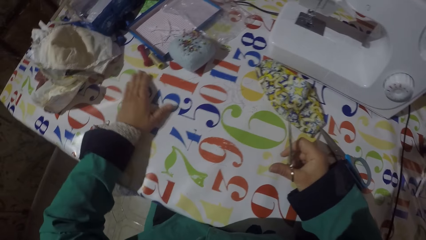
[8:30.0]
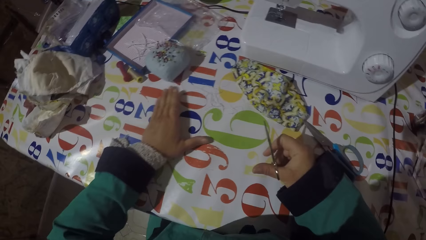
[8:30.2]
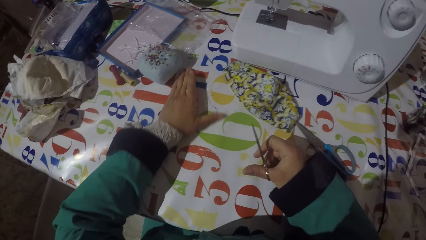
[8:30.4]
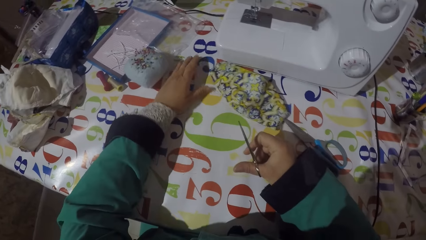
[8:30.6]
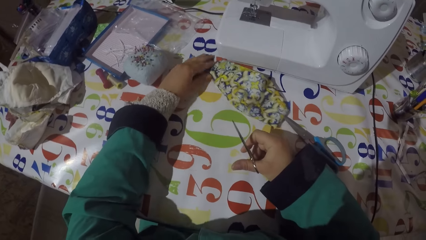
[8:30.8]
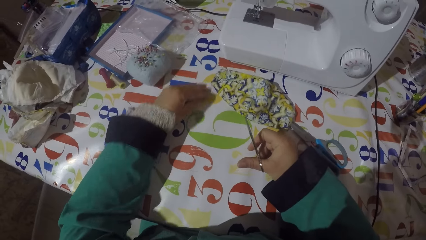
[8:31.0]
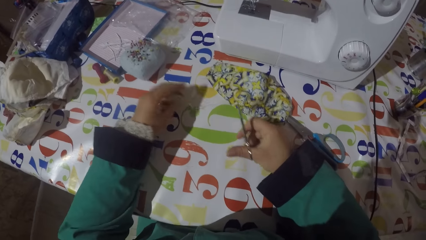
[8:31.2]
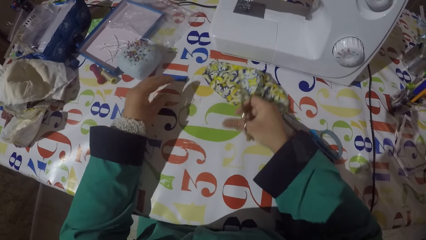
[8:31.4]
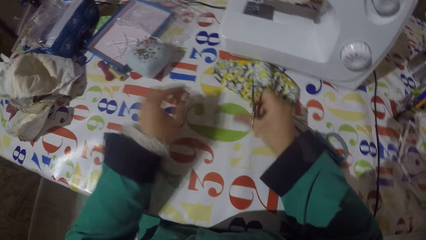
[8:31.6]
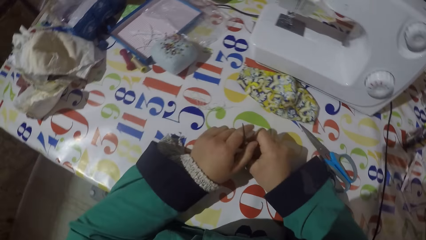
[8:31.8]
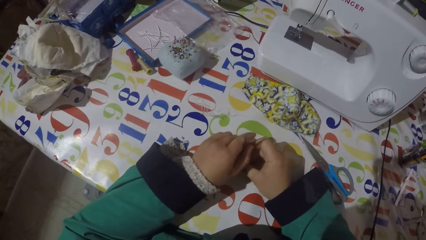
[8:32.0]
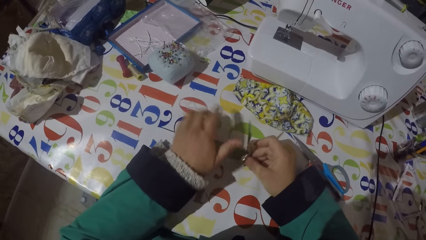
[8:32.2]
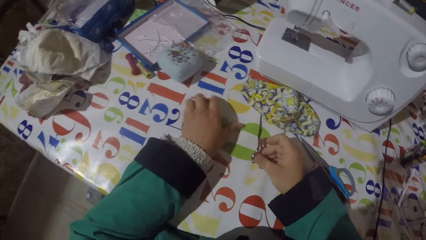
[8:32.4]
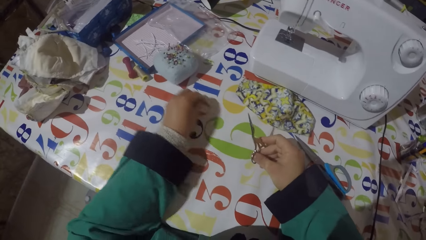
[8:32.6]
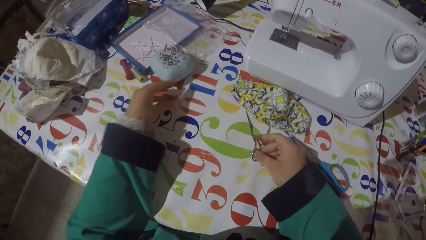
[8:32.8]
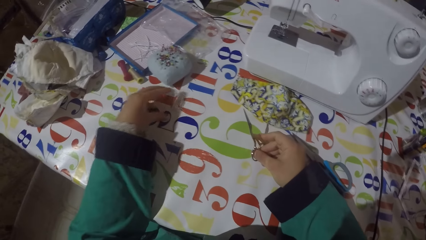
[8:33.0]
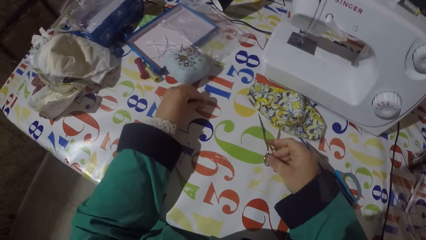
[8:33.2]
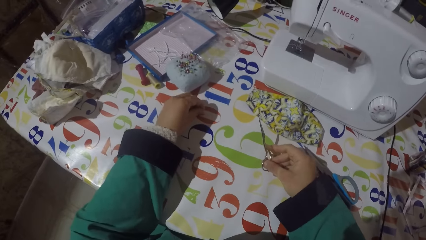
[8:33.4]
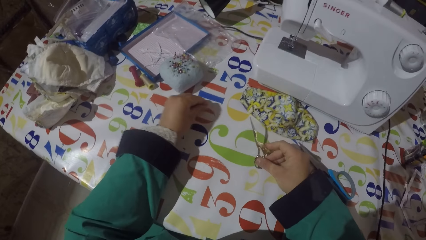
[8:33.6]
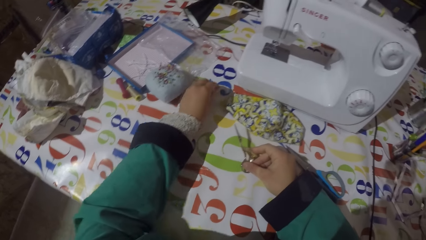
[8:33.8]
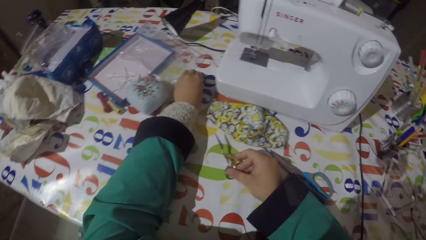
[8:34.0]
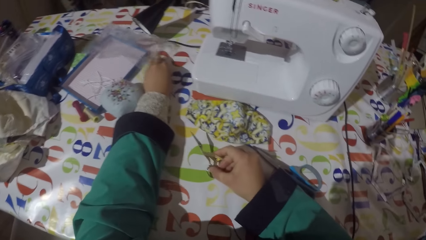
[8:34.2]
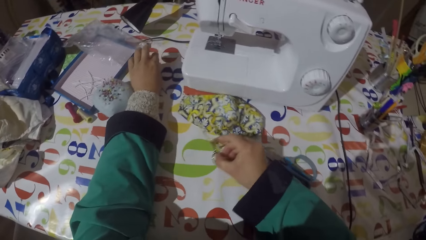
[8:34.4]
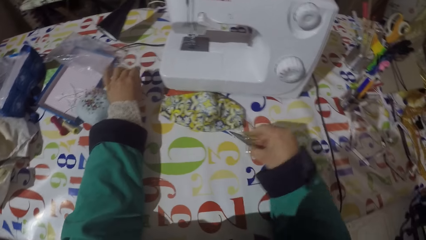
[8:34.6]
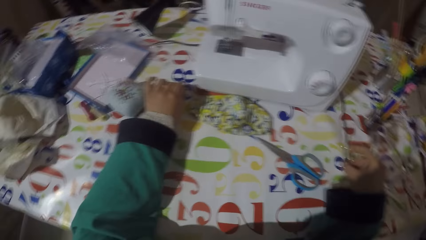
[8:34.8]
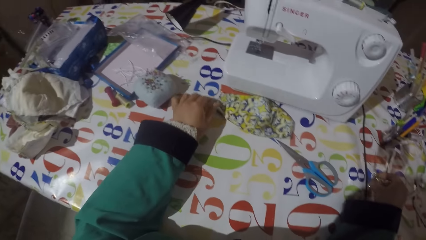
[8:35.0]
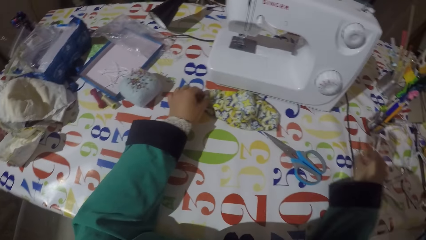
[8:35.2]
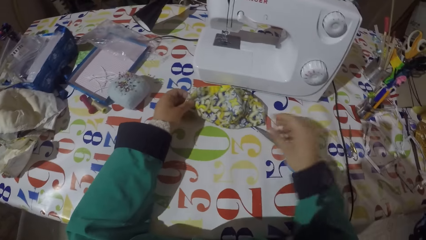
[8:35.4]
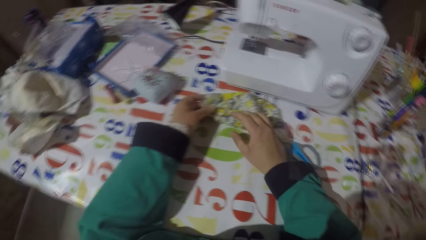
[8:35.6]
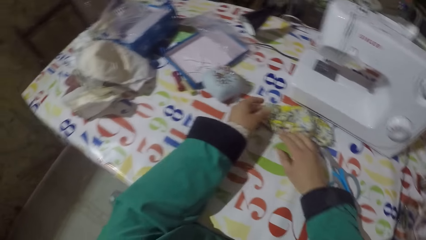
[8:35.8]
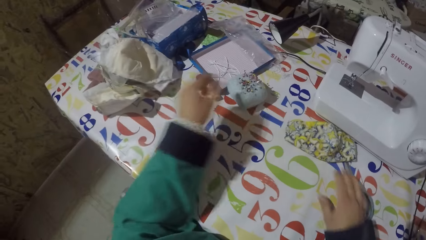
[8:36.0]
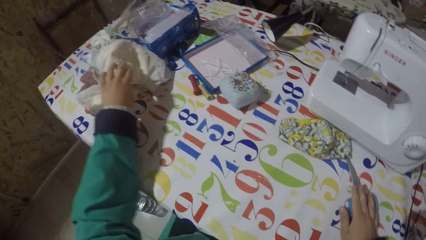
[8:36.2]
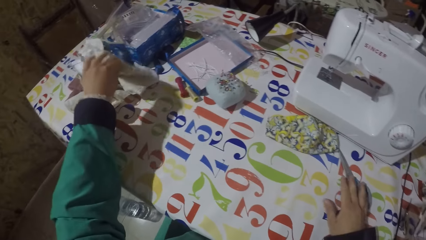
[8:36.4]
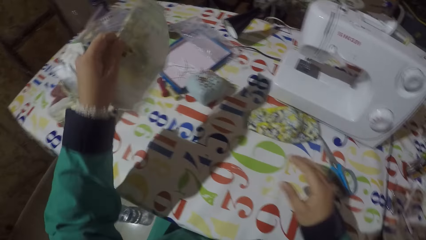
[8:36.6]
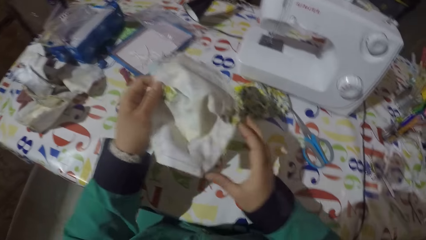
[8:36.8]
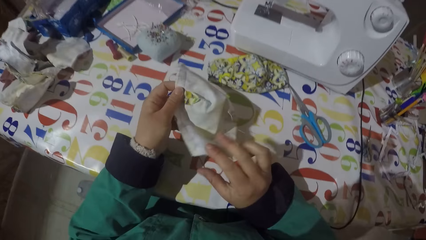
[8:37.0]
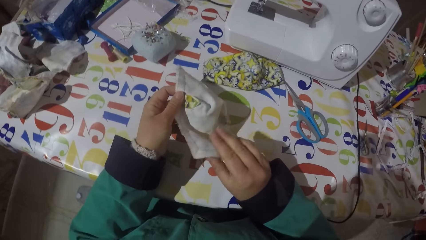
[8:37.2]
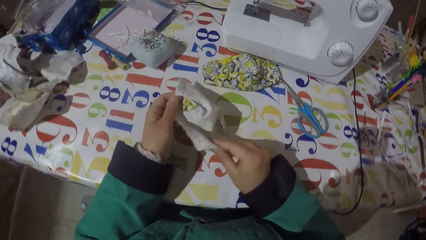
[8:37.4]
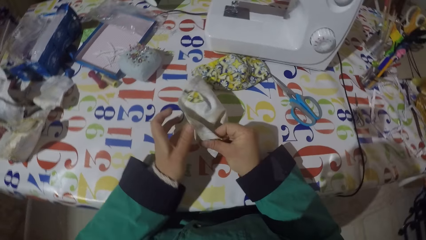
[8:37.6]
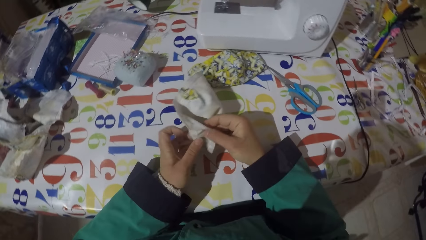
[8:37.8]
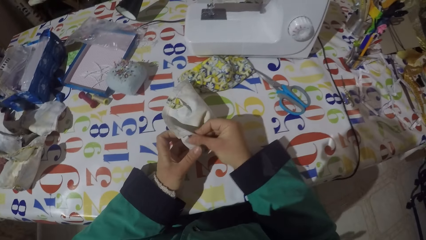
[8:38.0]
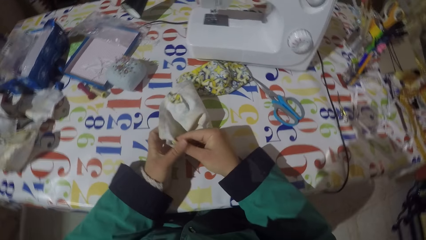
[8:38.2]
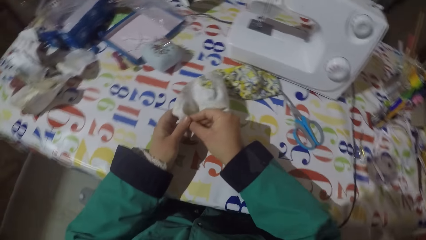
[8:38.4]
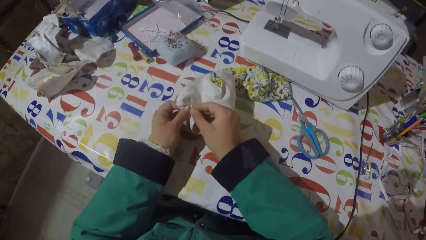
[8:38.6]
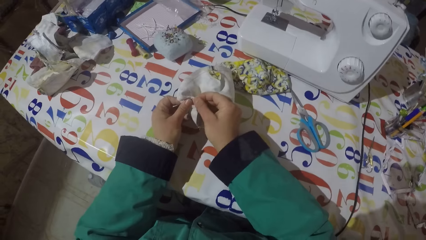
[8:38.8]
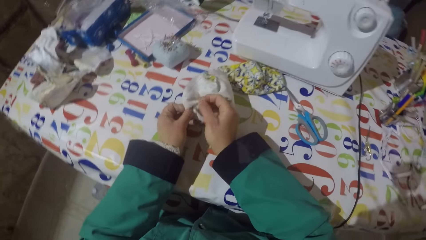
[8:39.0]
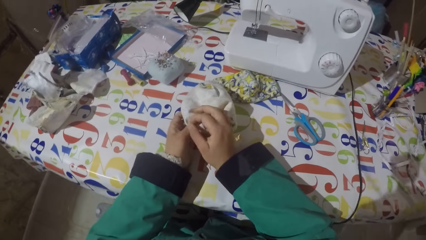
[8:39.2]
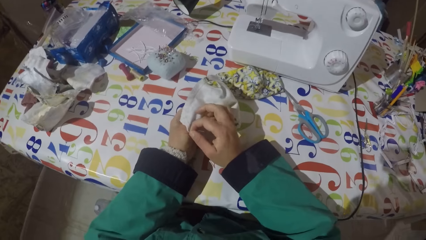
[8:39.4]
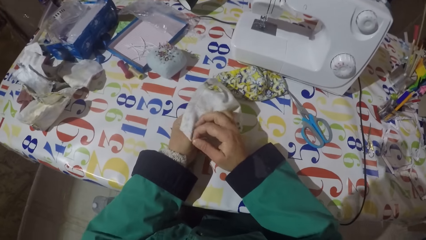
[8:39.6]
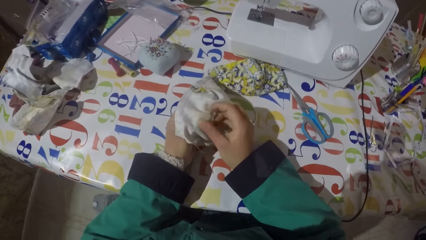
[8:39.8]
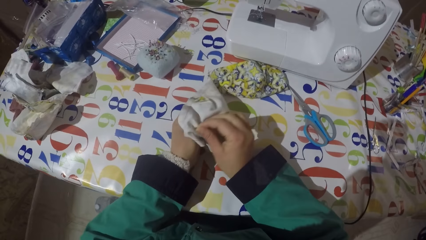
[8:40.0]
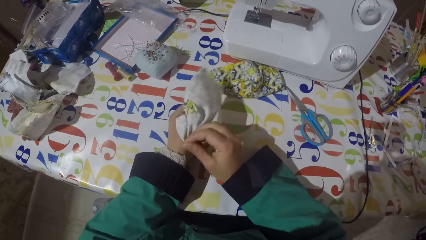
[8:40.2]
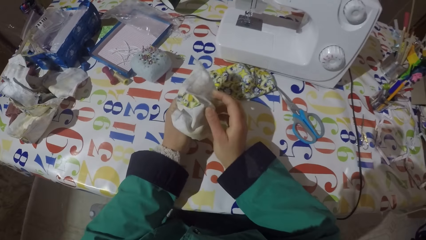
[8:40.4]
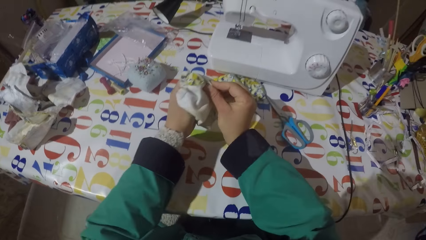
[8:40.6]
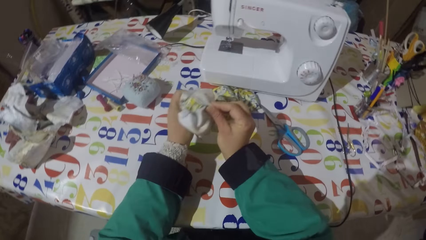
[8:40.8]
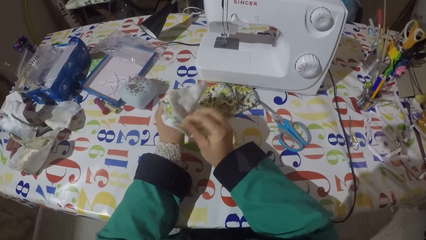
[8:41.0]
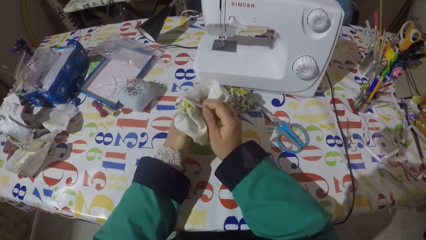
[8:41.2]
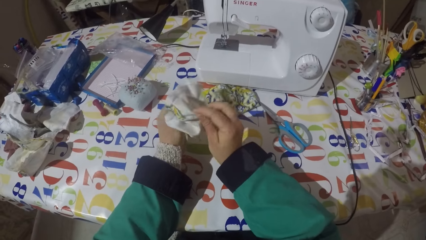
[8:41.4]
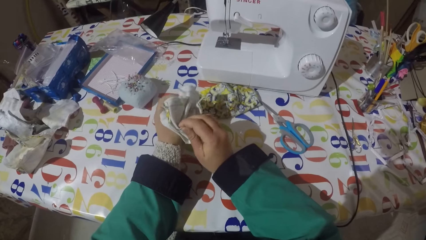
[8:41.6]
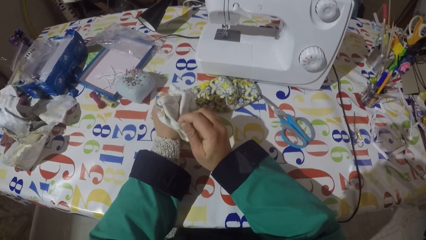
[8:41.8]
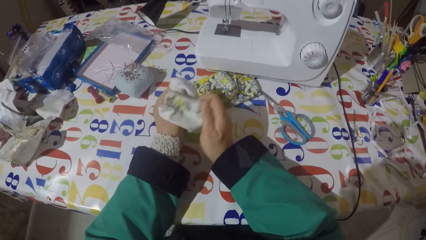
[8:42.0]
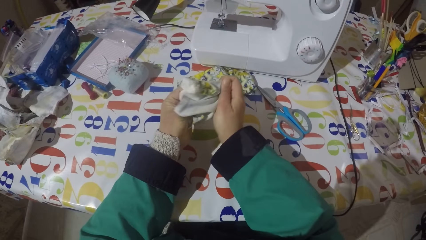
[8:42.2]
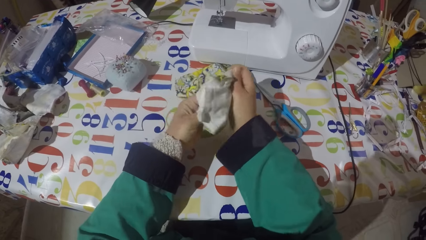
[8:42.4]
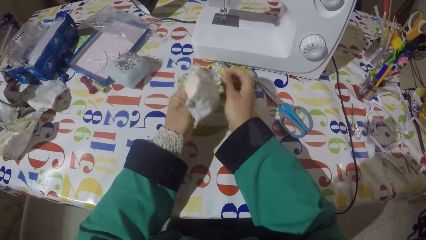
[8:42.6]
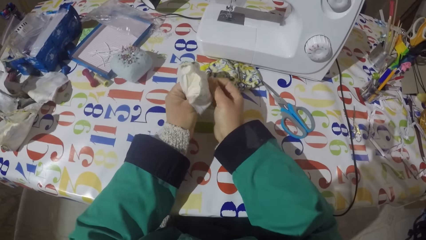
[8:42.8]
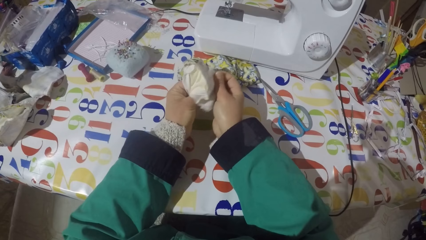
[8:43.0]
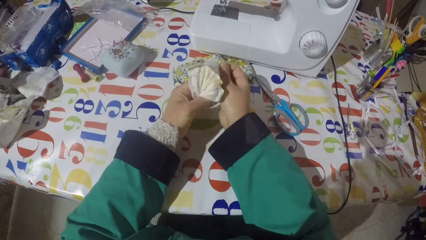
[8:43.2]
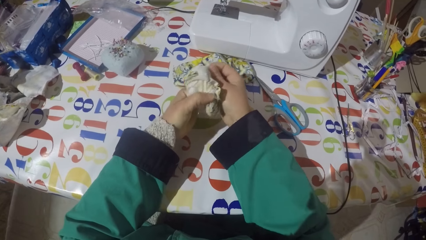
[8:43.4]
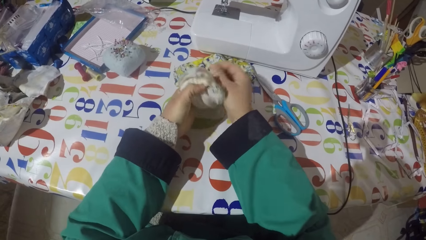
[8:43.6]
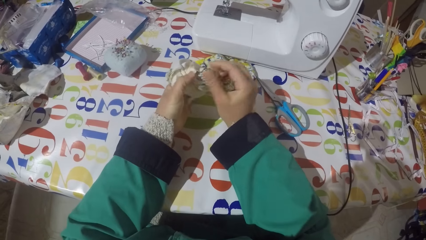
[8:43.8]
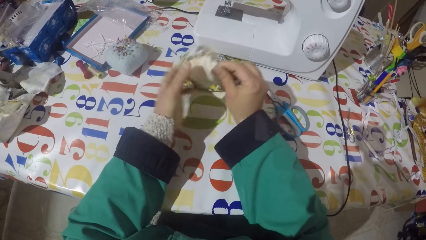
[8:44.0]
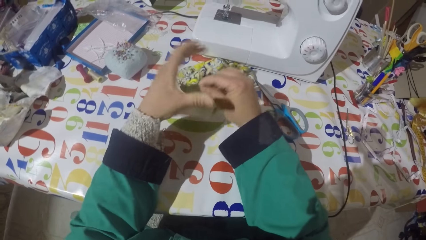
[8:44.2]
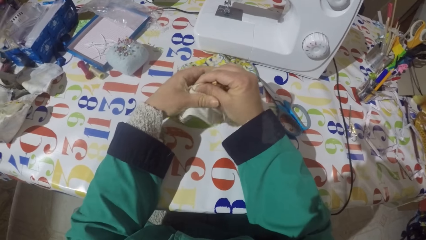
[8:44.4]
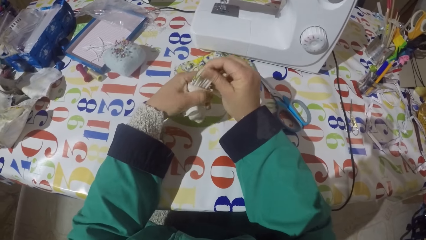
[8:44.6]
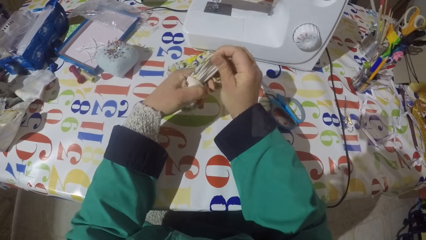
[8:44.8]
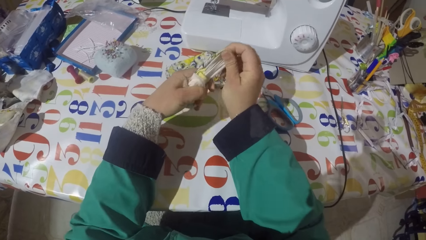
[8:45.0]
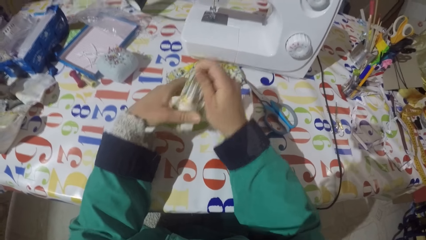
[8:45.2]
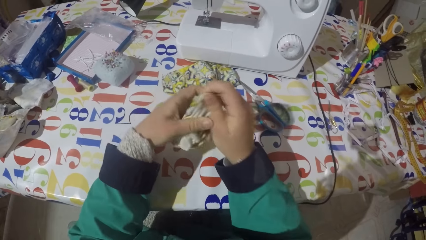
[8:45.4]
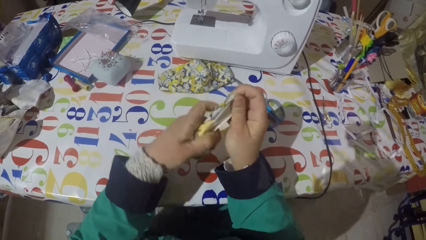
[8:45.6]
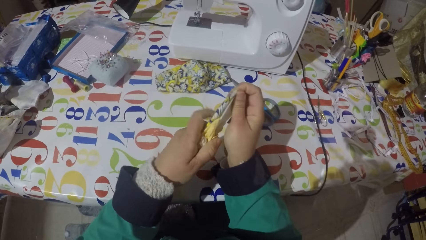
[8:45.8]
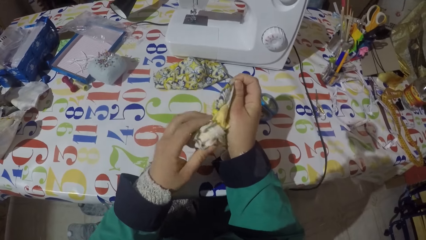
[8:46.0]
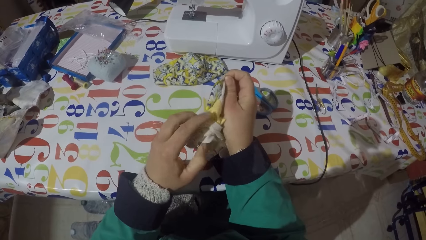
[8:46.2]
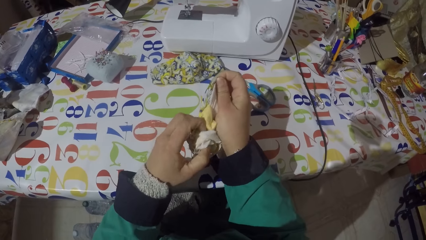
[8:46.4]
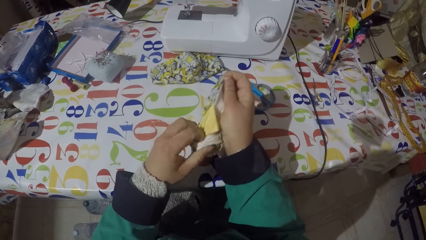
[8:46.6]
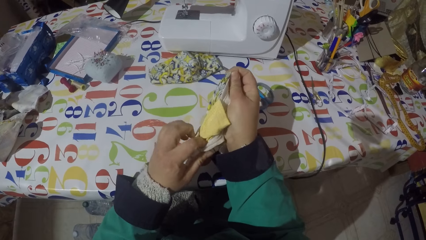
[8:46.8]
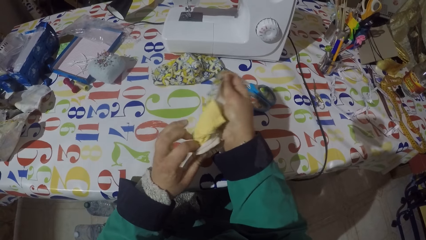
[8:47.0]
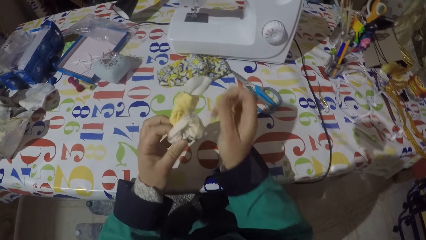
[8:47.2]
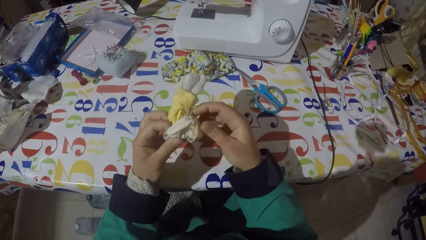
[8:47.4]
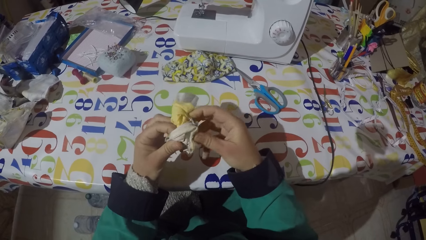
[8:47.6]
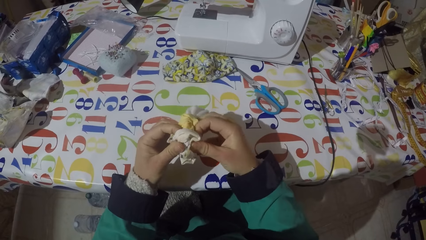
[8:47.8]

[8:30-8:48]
The camera wearer moves the sewing threads on the table with his hand. He holds the scissors with both hands. He moves the pieces of sewing threads aside on the table. He puts the scissors on the table. He moves a piece of garment on the table. He picks up the piece of garment or cloth from the table. He unfolds the piece of garment with his hands. He turns the piece of cloth inside out.
